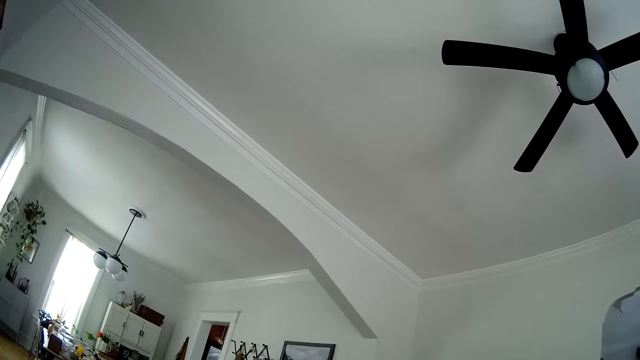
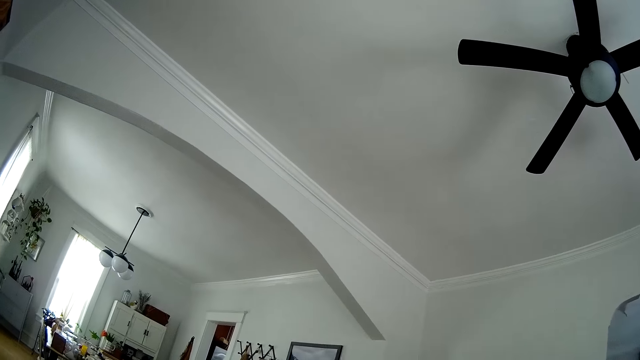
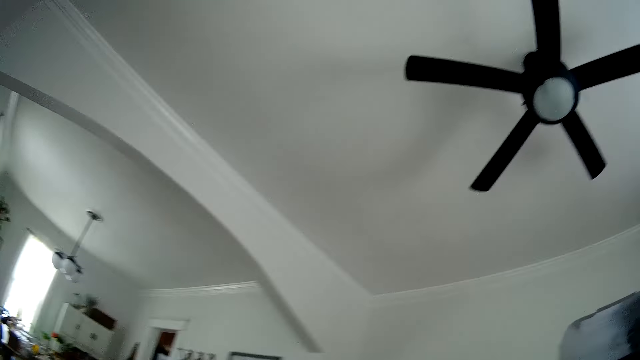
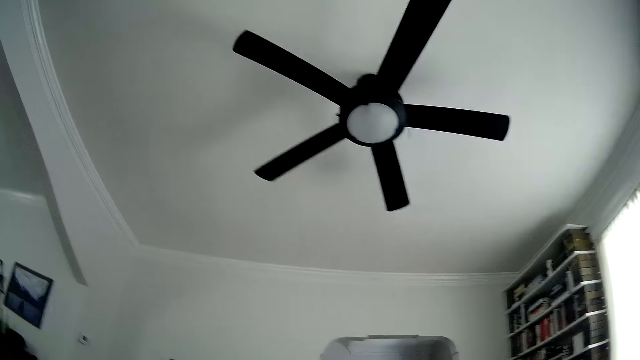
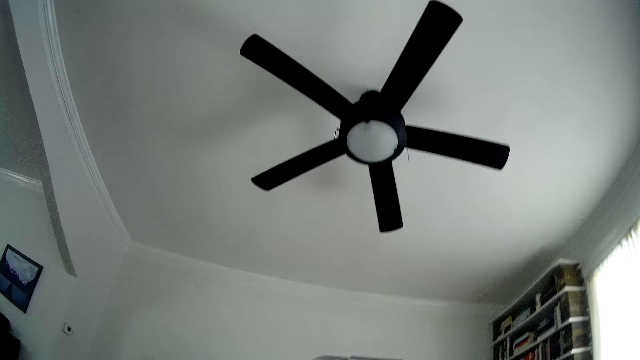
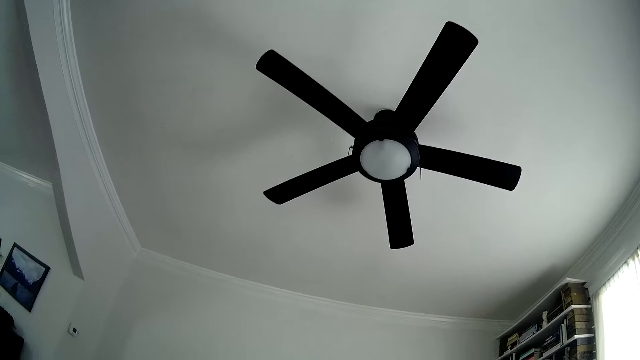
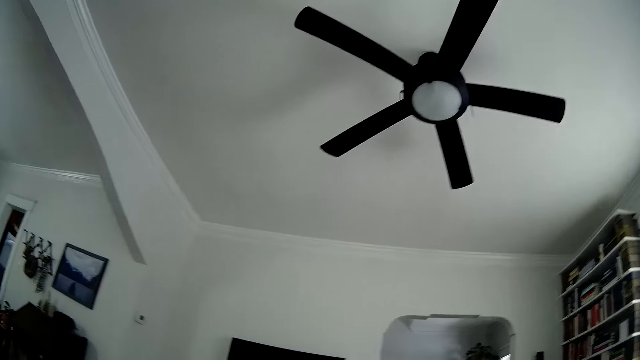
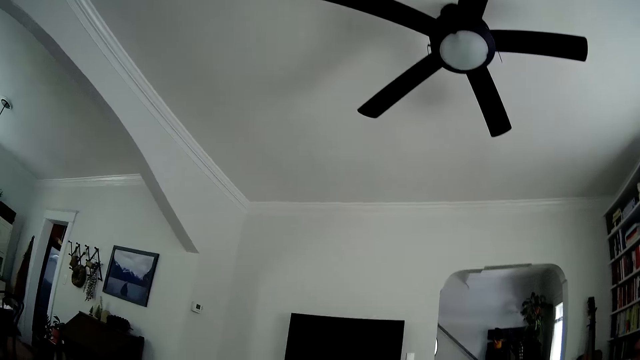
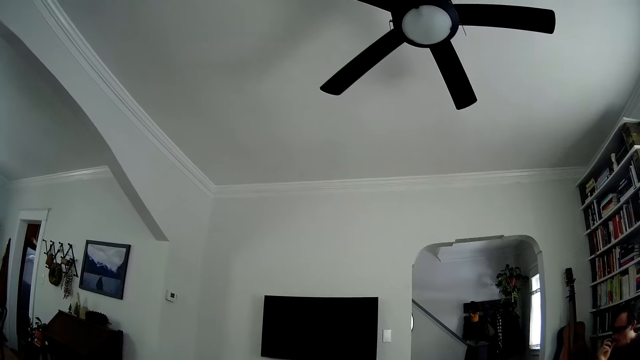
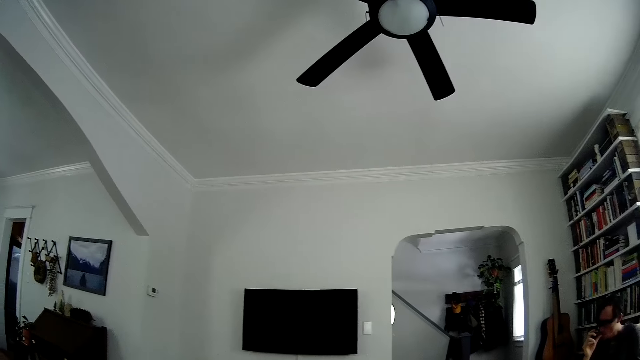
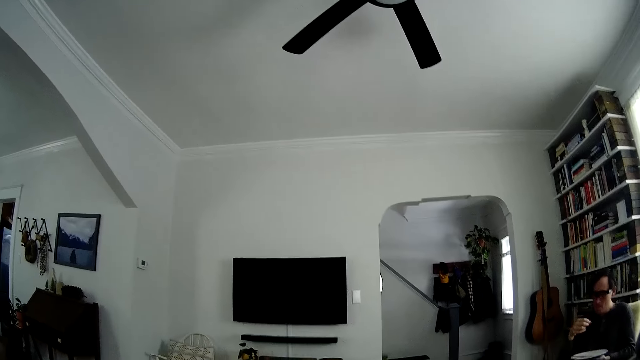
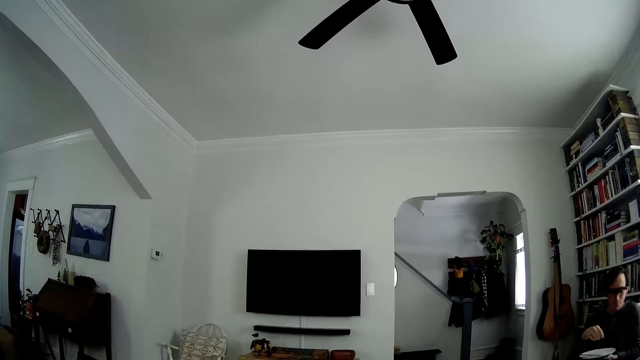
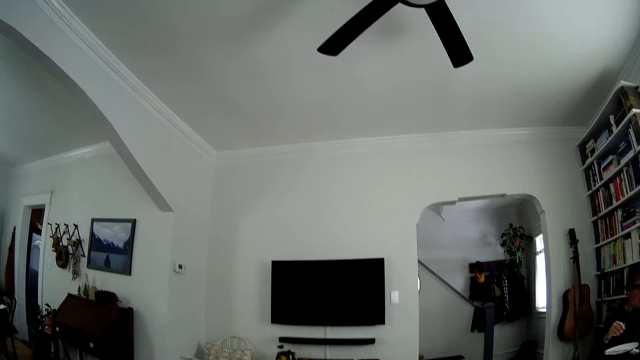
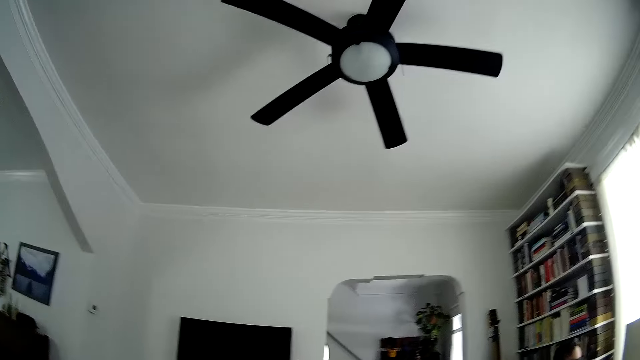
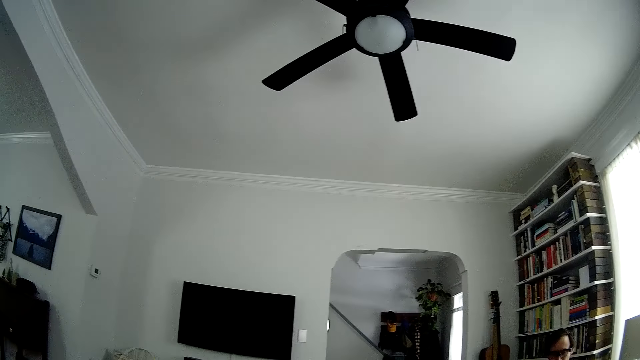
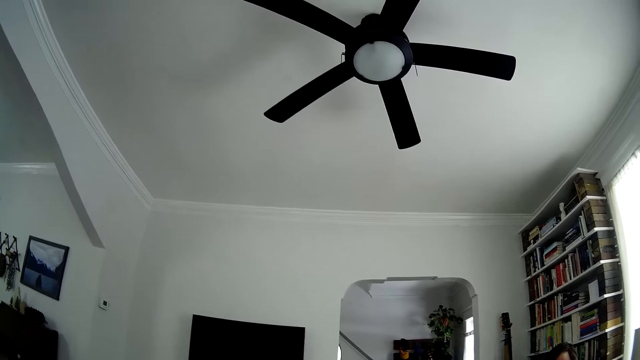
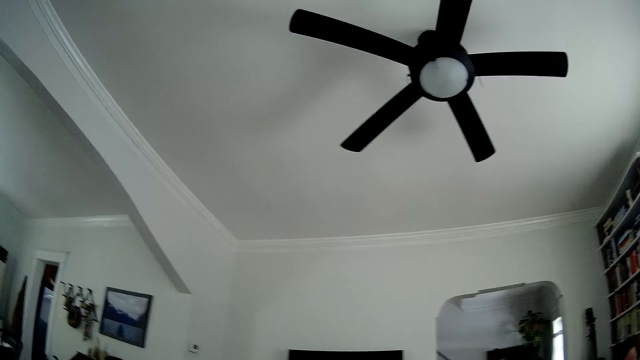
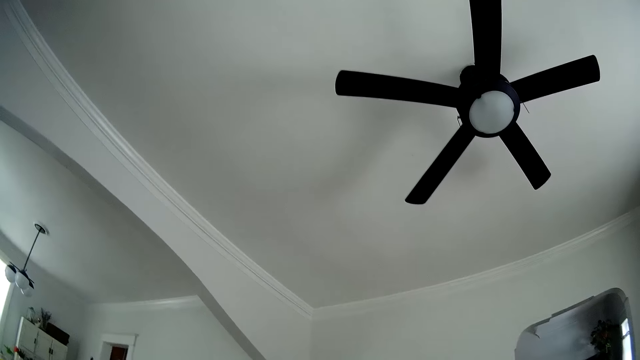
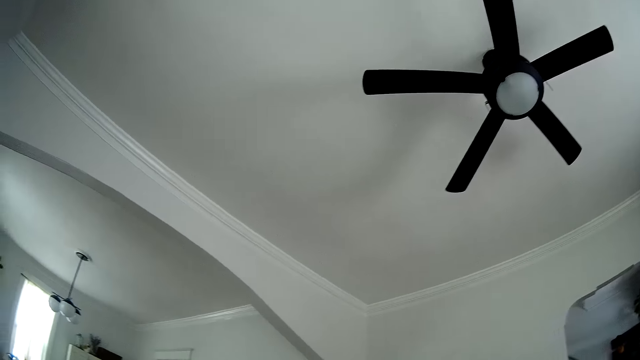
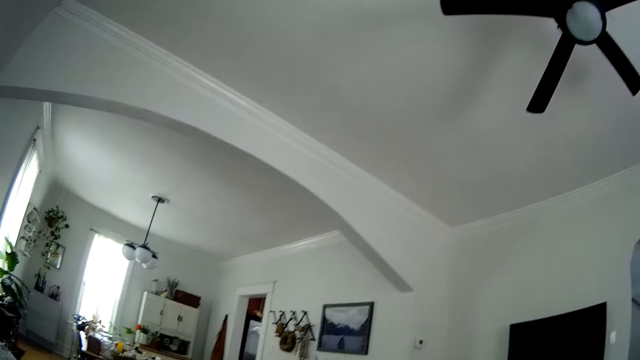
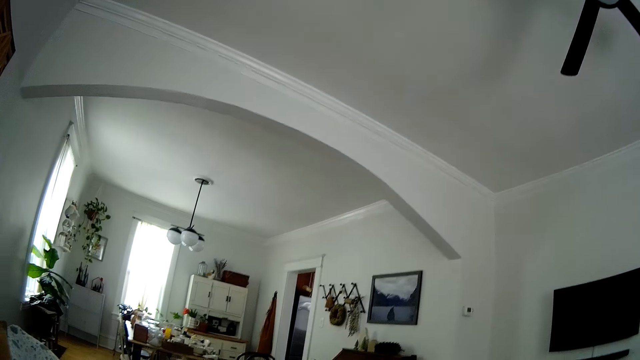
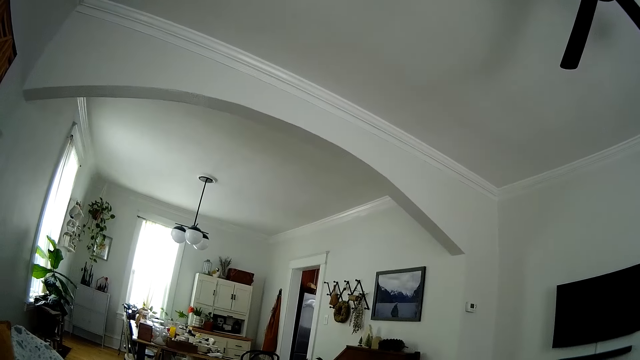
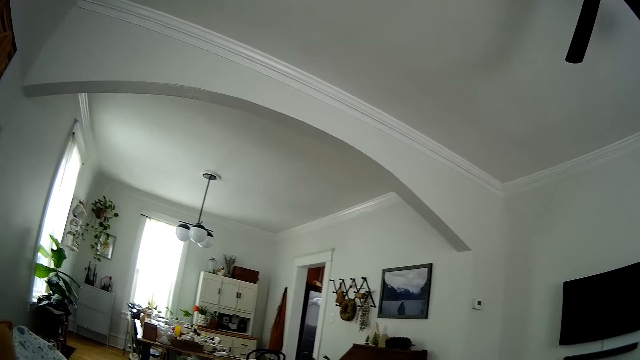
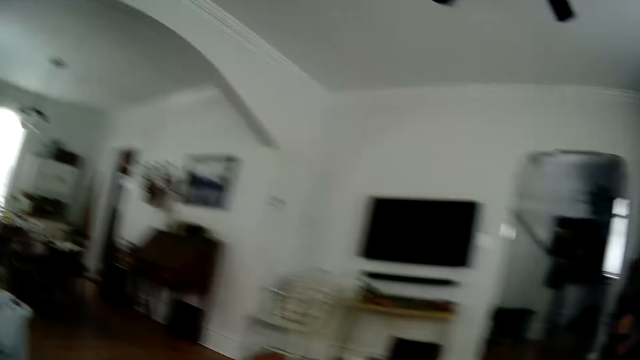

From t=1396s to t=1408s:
The camera wearer looks at the ceiling. They sing the baby to sleep. They chew cookies. They look around.

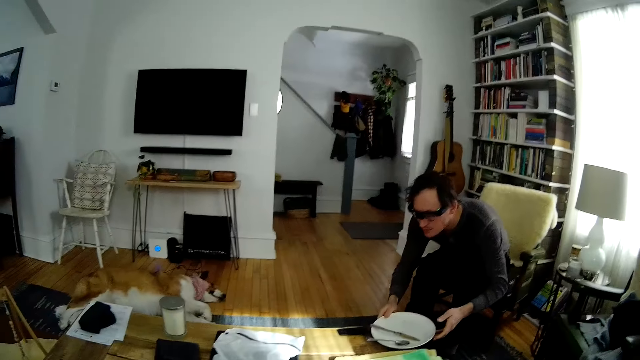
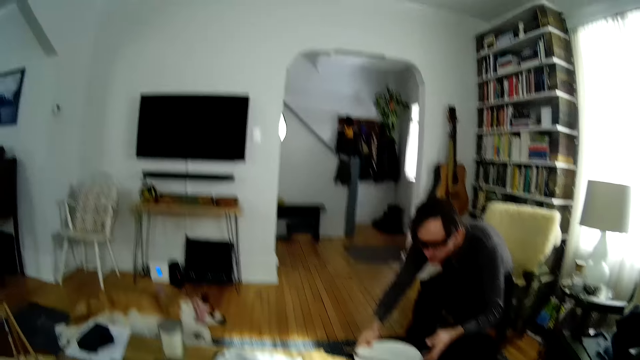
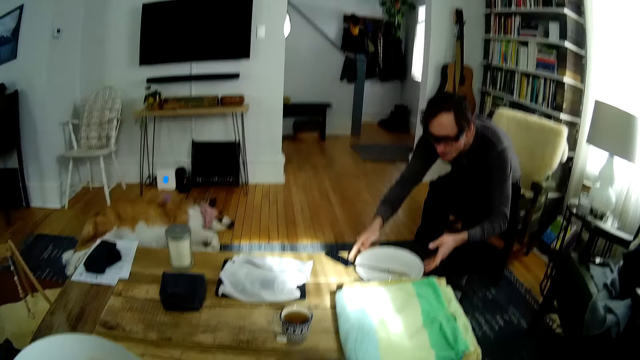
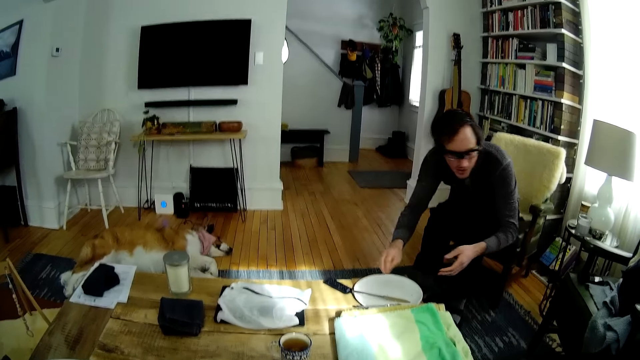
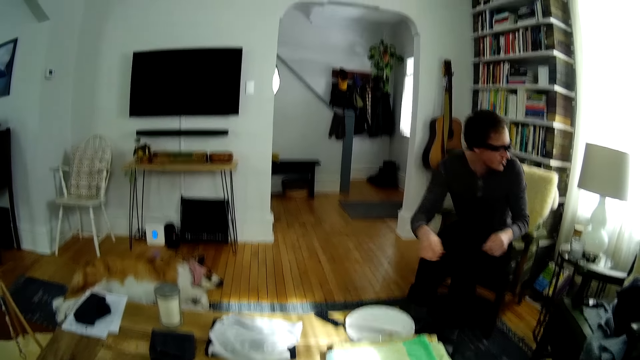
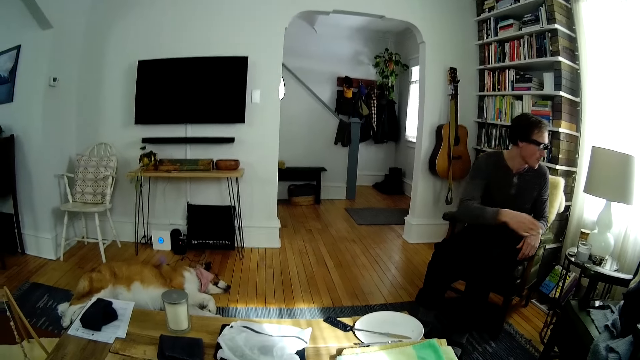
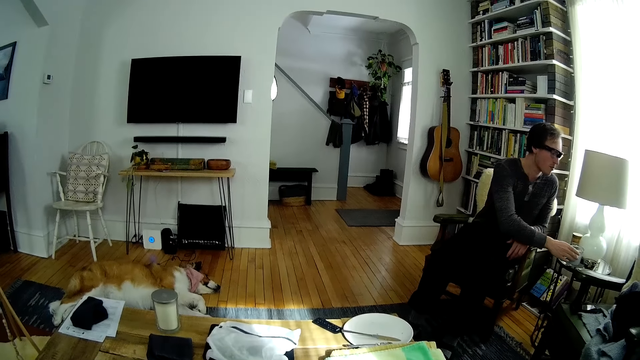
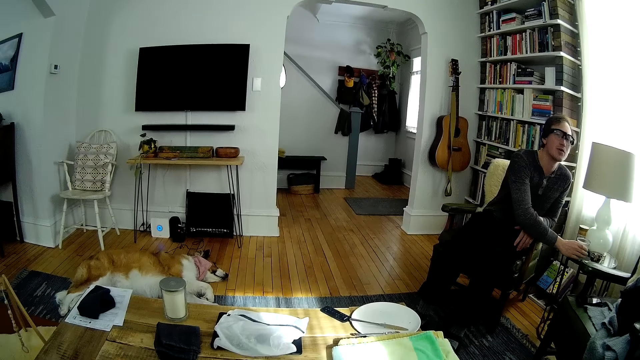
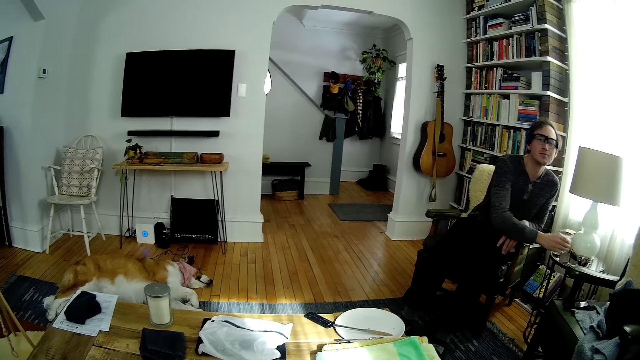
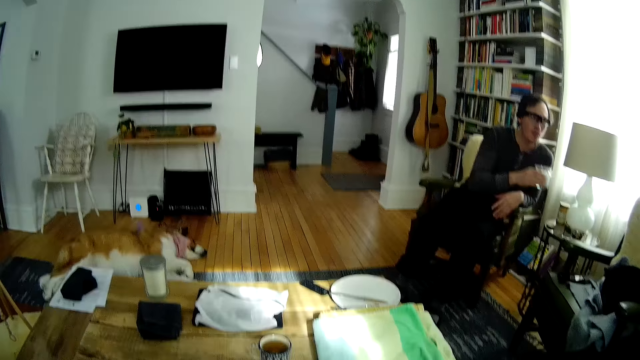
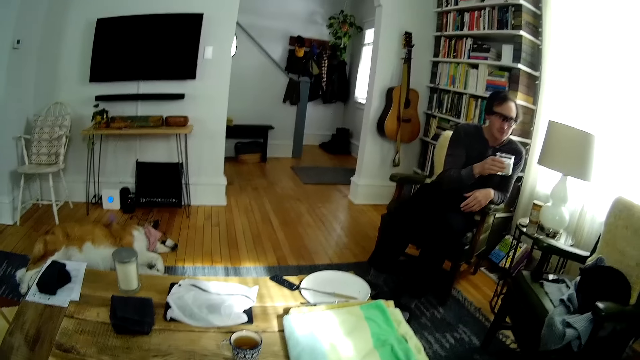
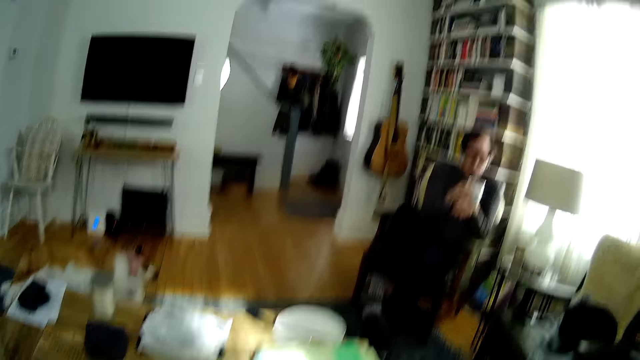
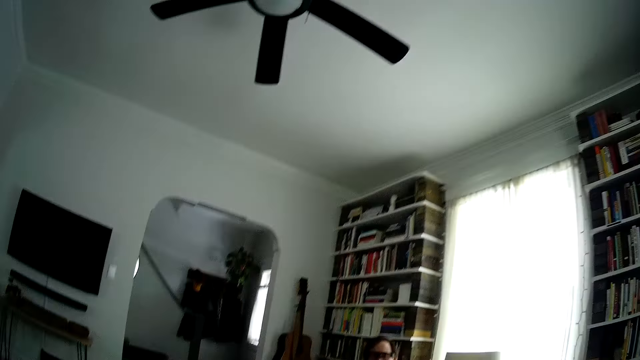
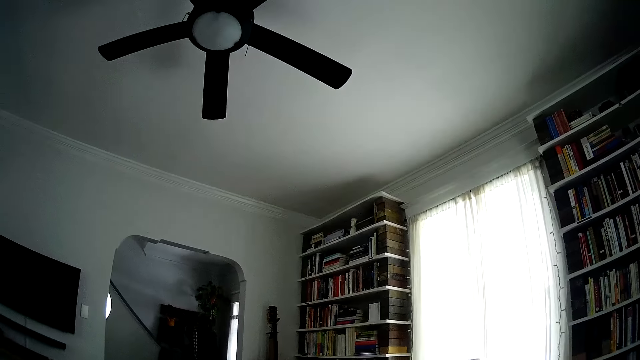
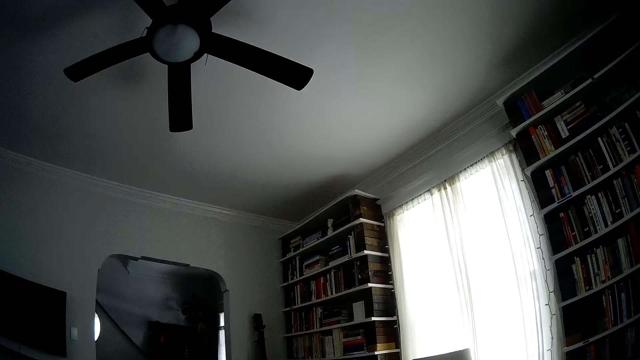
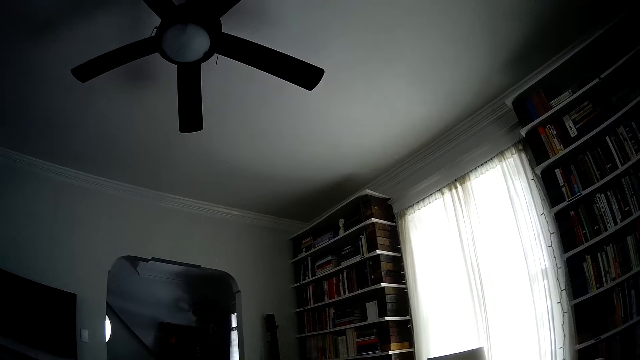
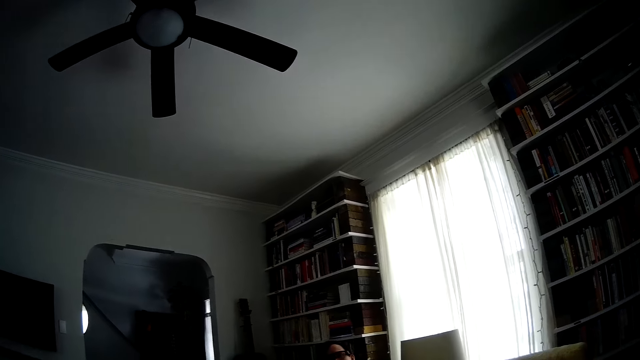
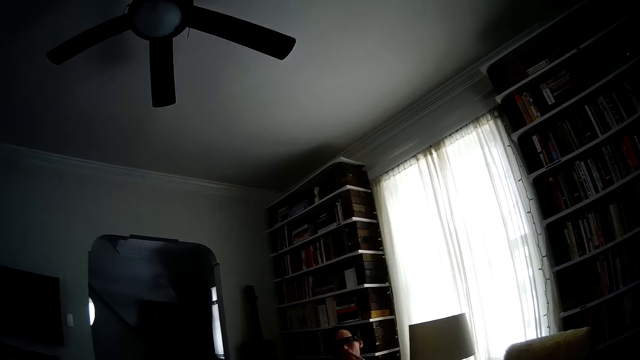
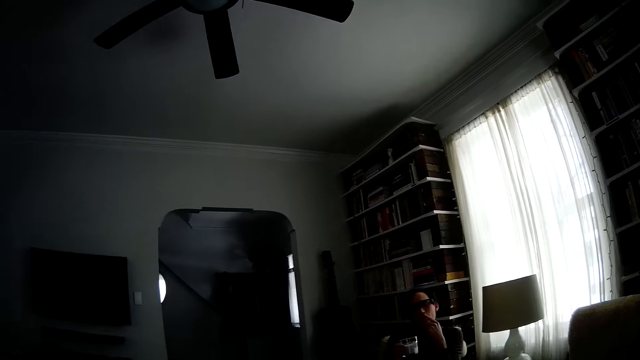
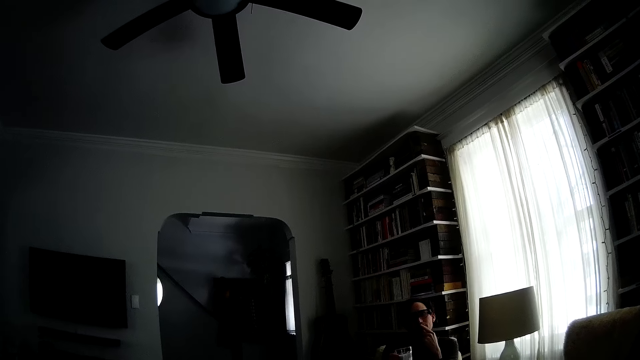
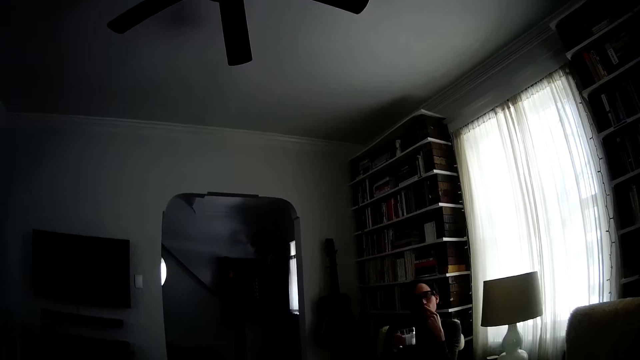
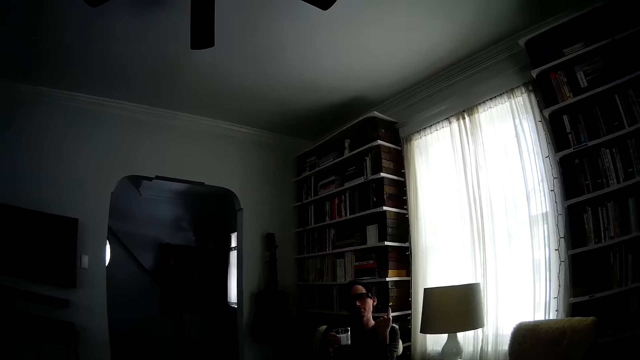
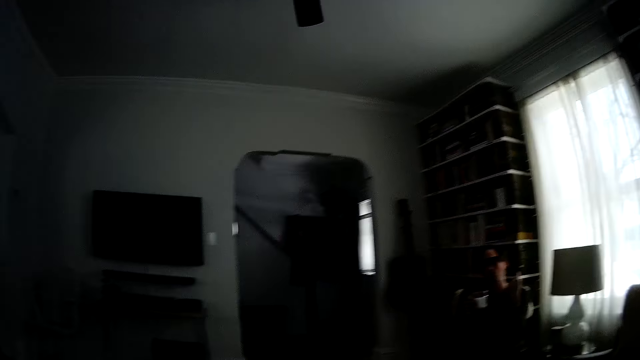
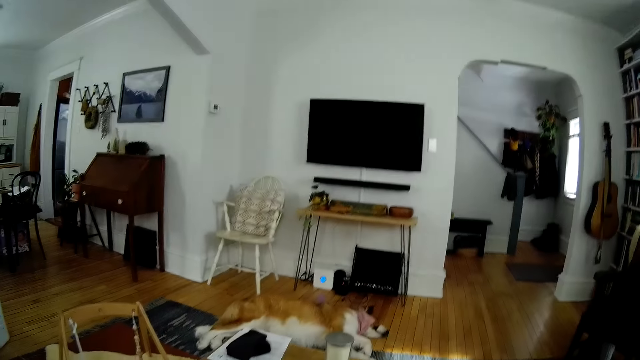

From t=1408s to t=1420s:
The man drops the plate on a table with both hands. The camera wearer looks at the man. The man picks a cup of smoothie from a stool with his right hand. The camera wearer interacts with the man. The man converses with the camera wearer. The camera wearer looks around. The man converses with the camera wearer.
